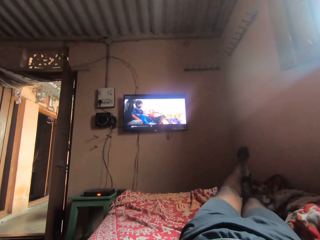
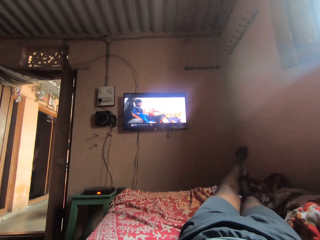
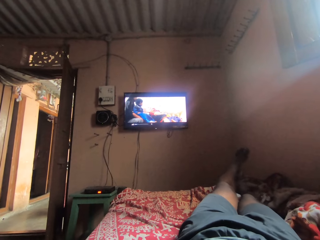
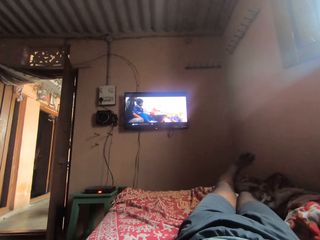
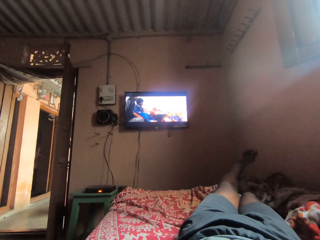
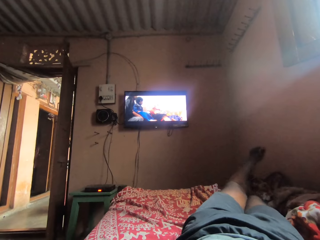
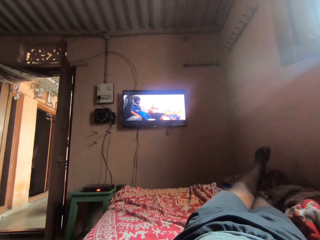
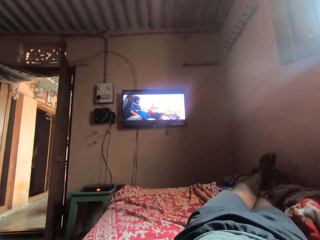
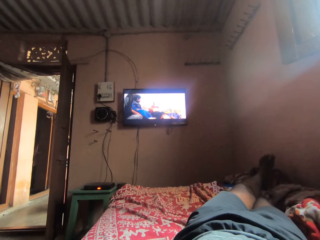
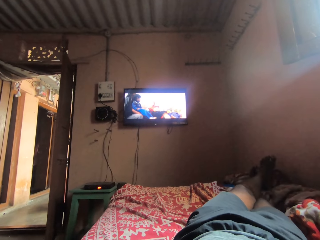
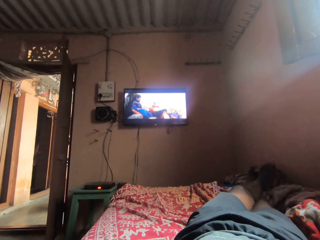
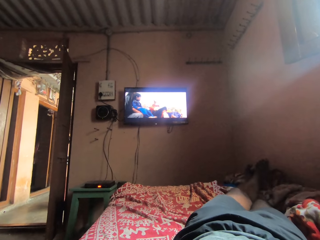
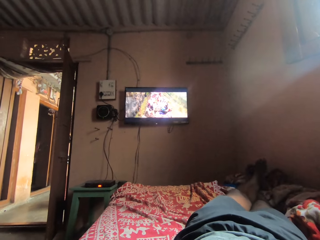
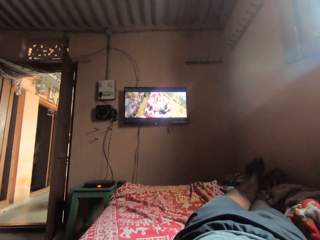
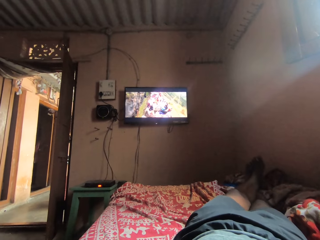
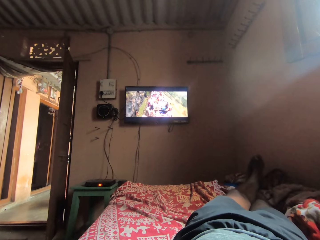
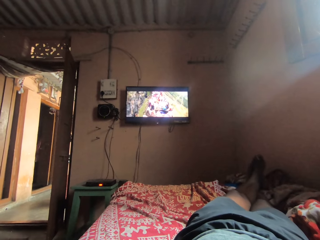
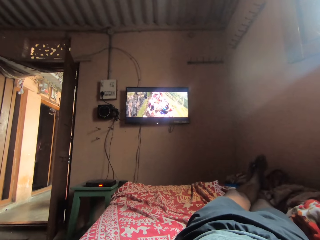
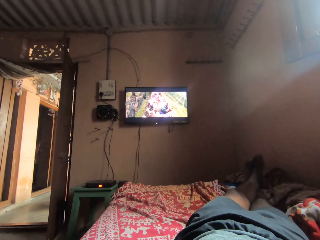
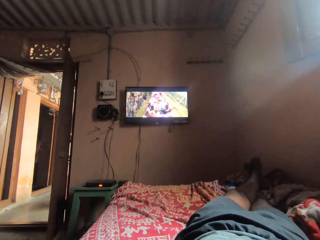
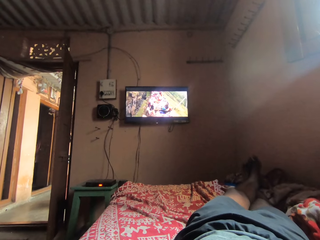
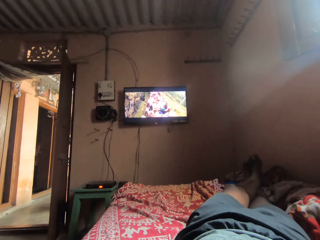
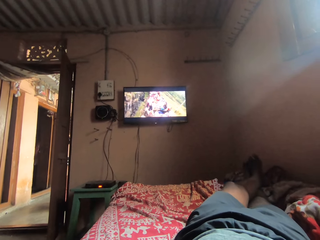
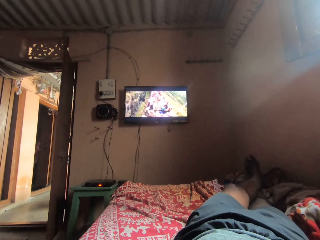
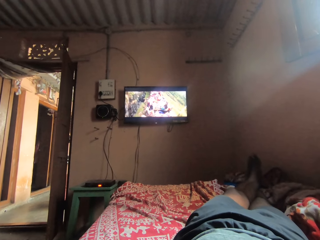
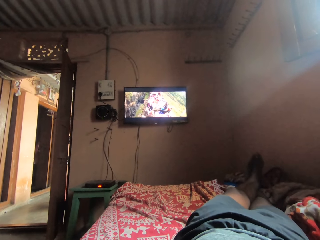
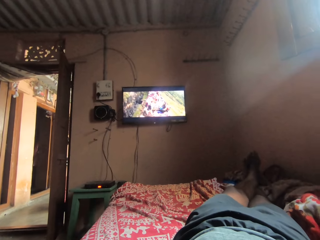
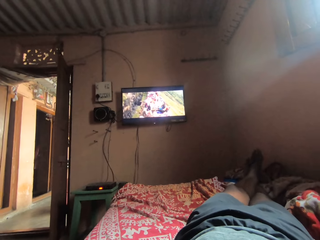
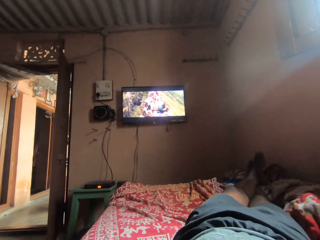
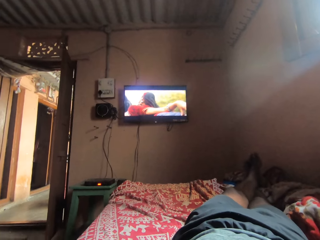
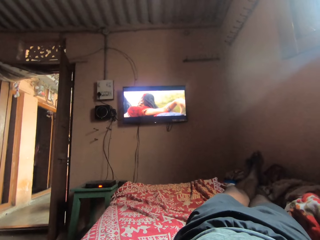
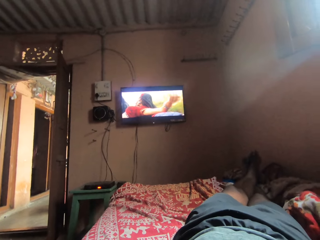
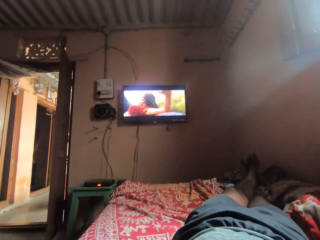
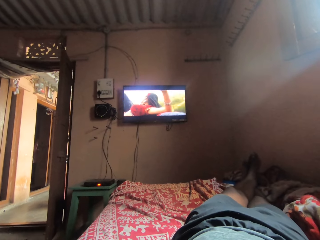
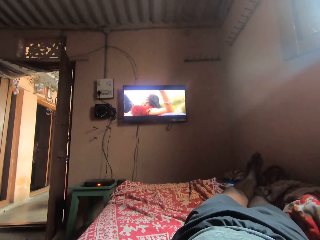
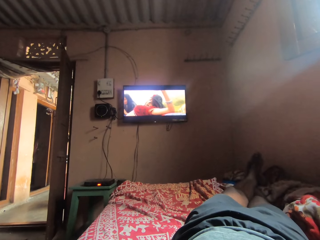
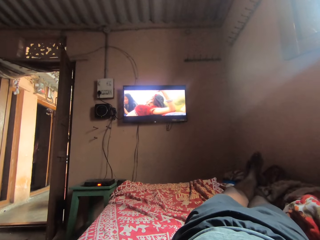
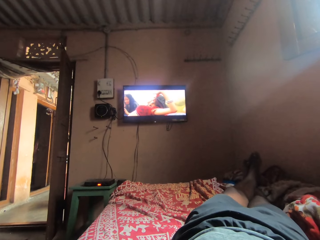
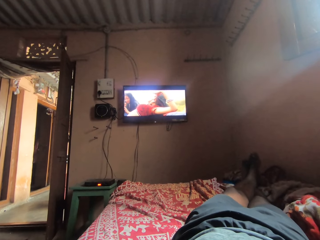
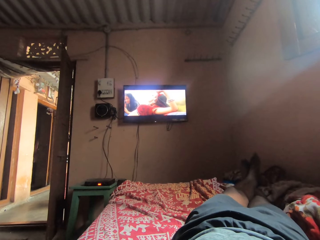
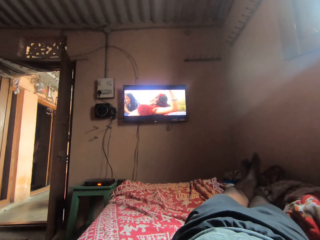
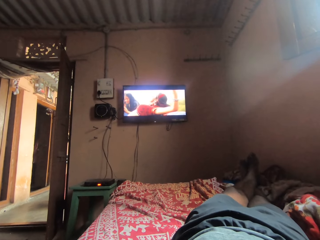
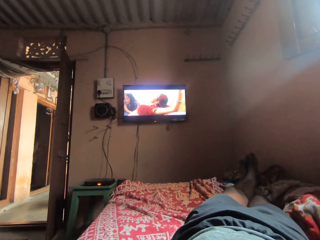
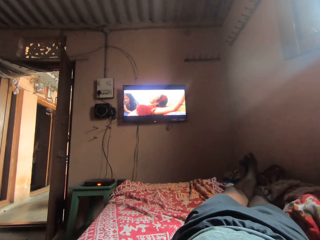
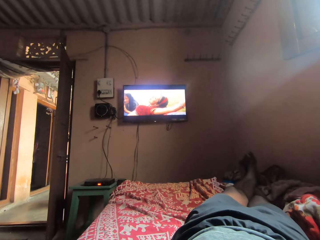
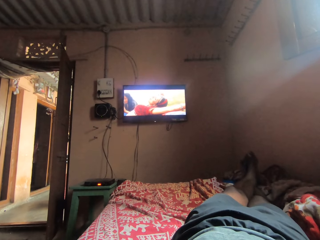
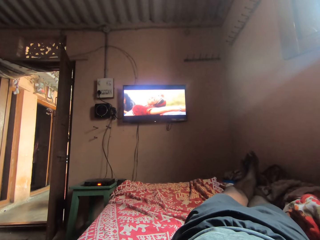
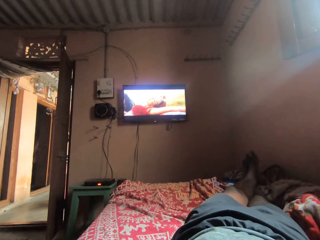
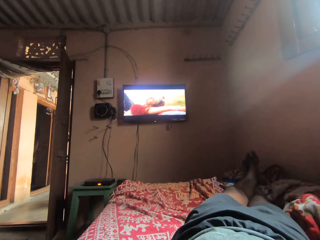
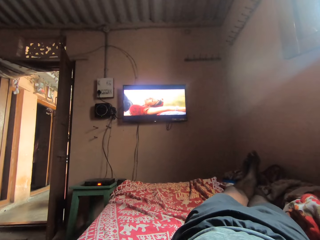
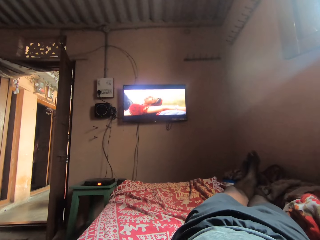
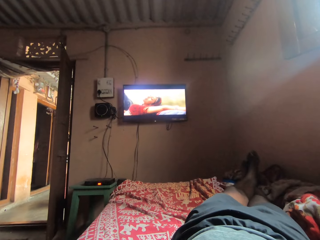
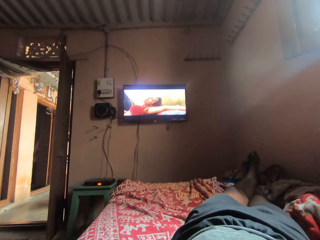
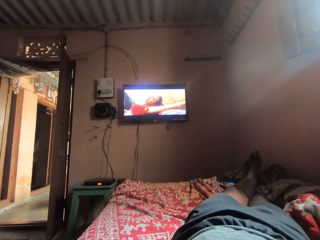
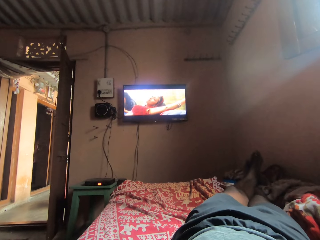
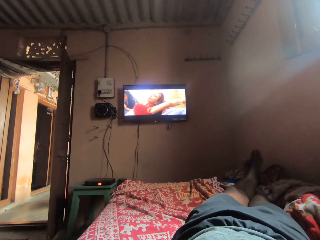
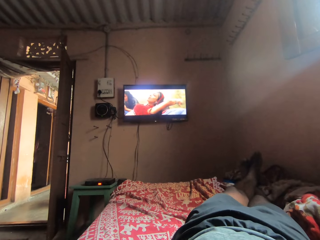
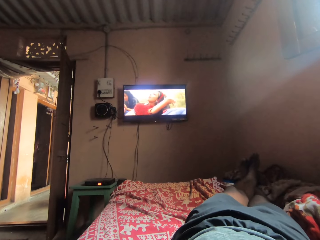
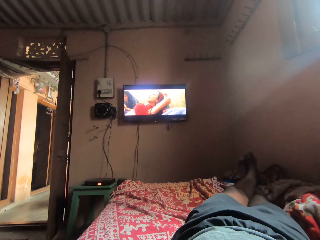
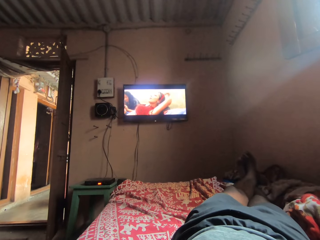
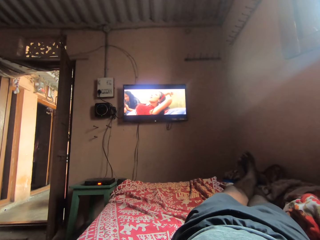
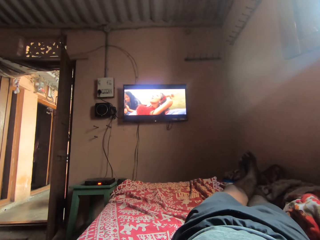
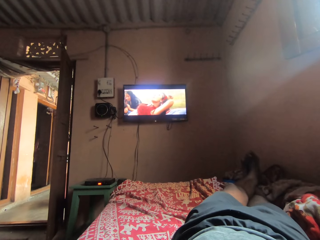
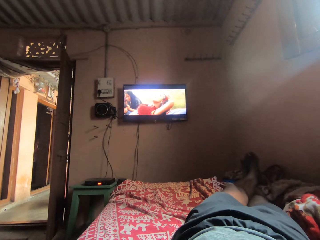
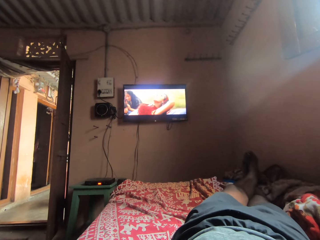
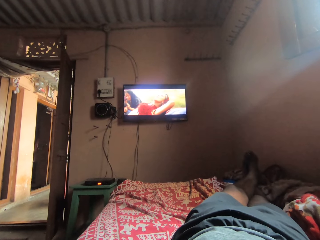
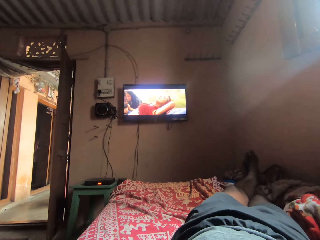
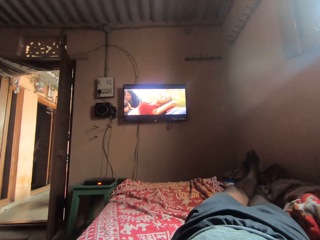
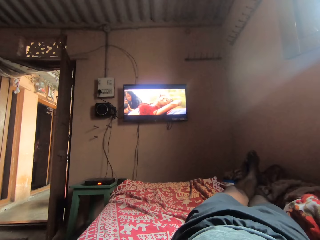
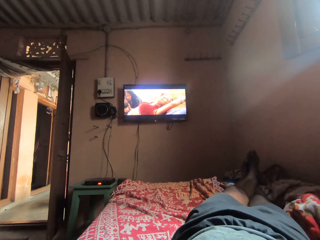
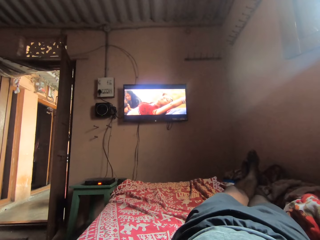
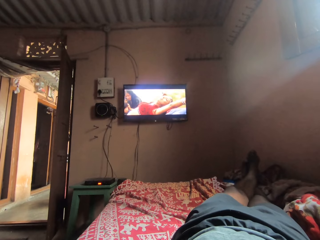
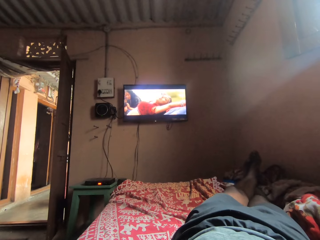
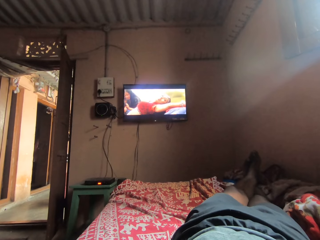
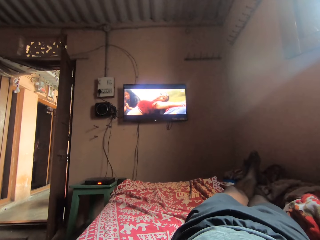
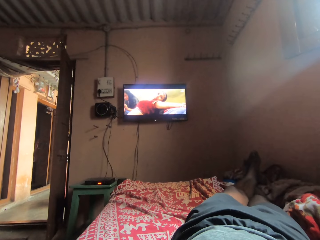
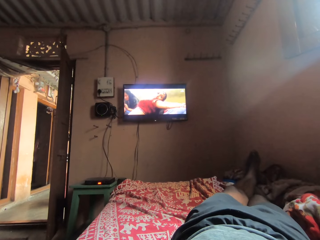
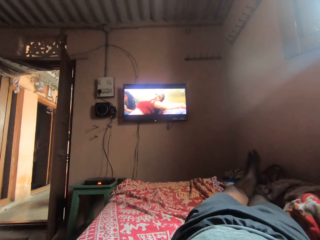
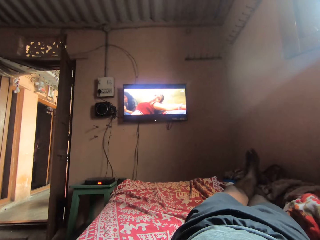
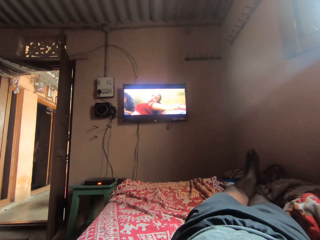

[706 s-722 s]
The camera wearer stares on a television. They turn to the side. They stare on the television.

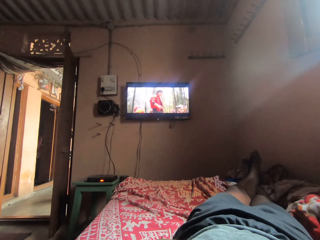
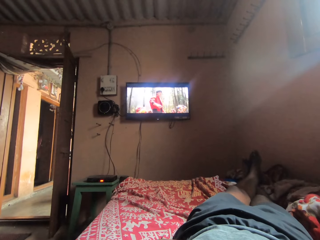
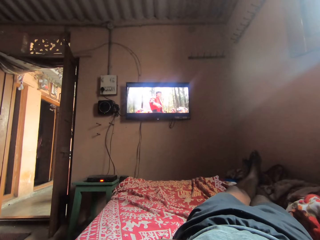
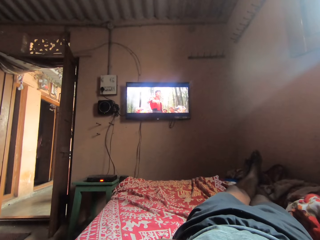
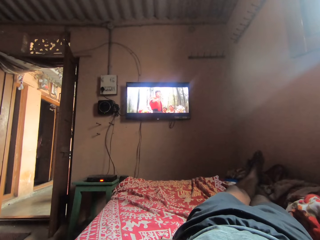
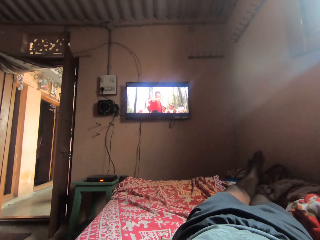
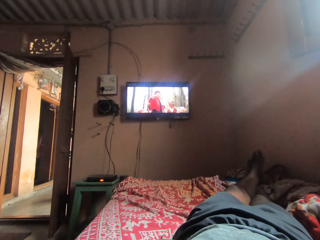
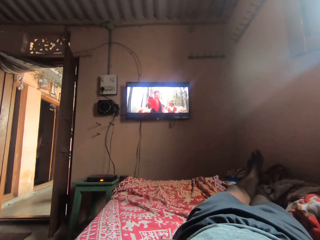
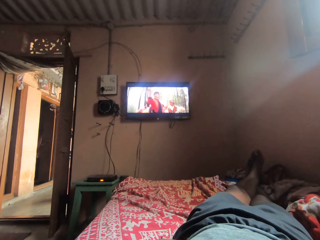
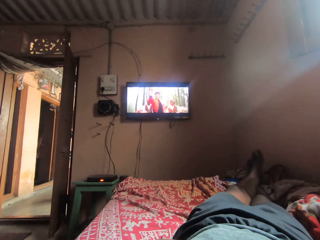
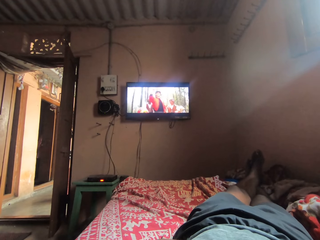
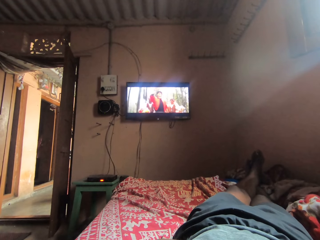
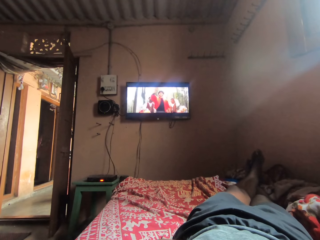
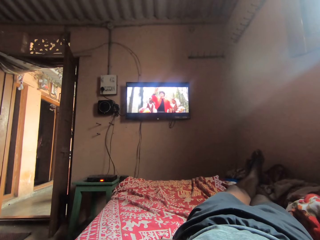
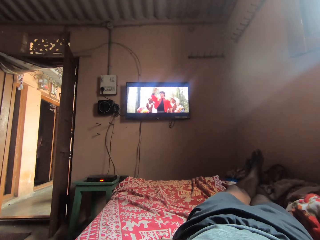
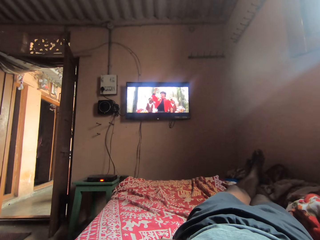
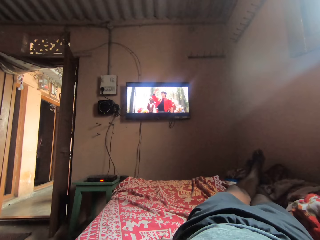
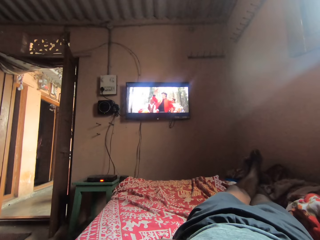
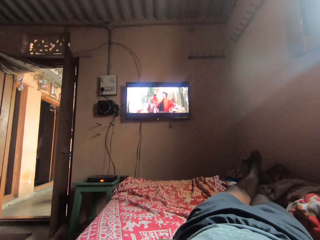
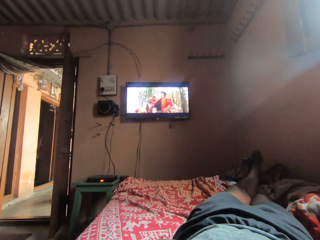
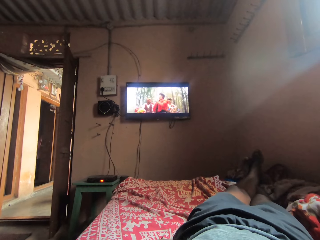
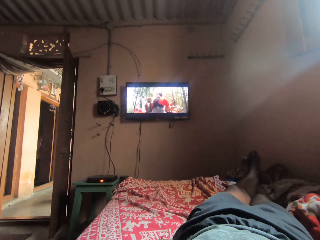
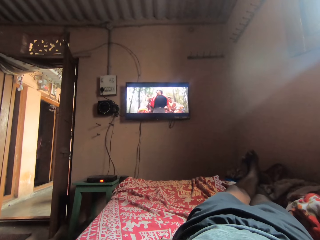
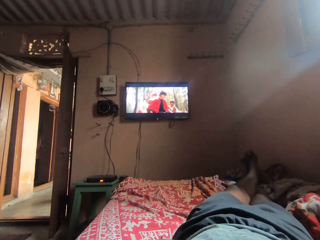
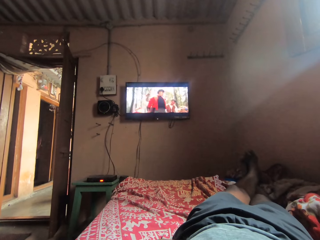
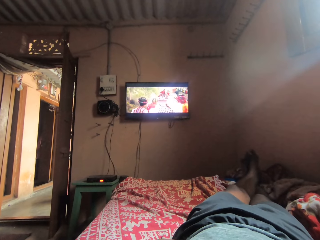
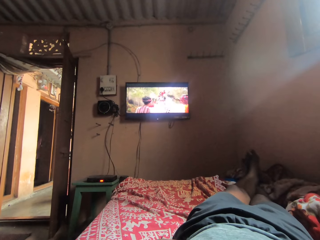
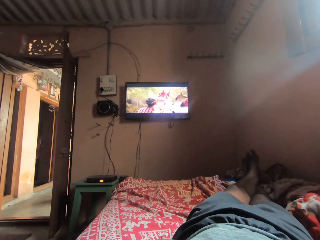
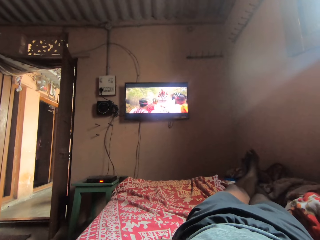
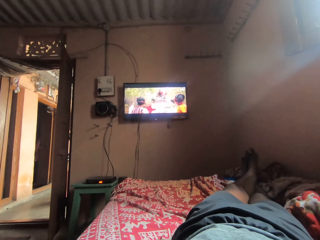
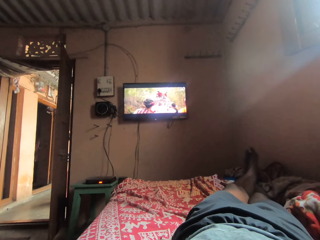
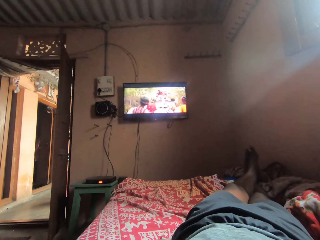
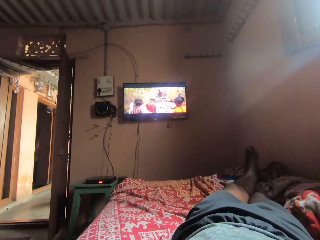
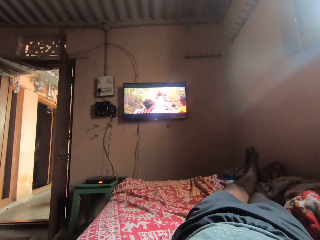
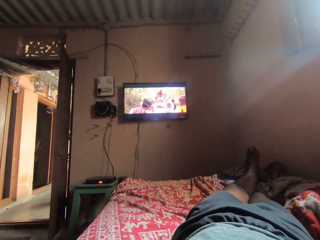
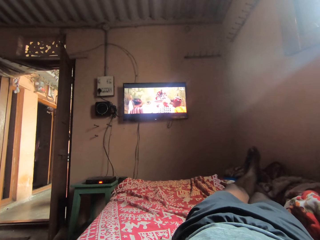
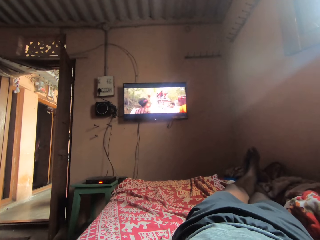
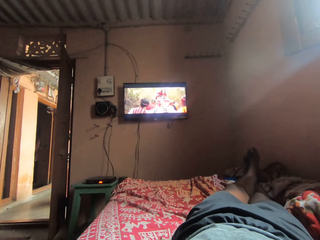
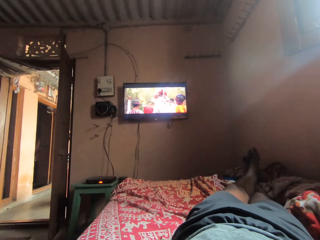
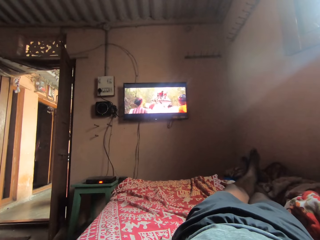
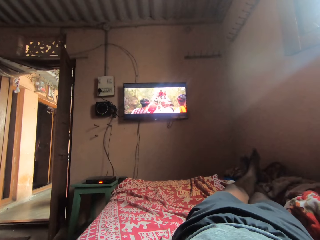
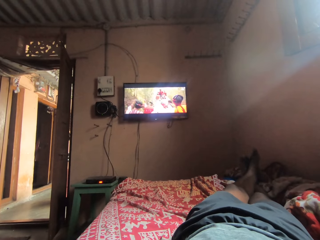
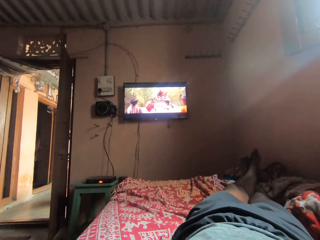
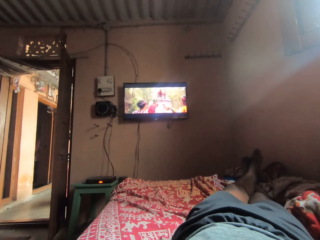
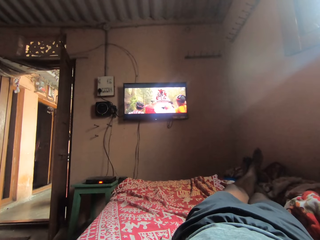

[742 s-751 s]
The camera wearer moves legs around. They stare on a television.
